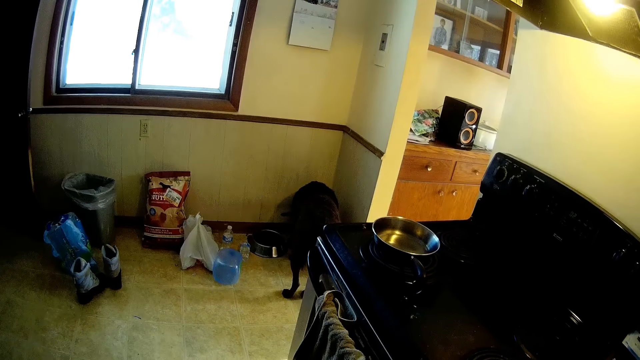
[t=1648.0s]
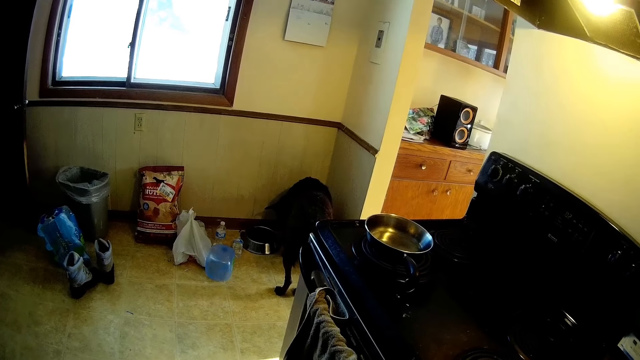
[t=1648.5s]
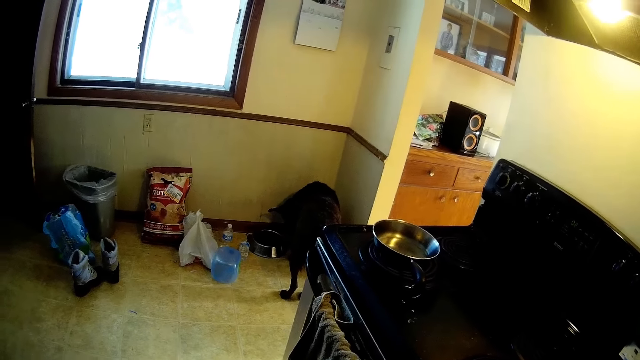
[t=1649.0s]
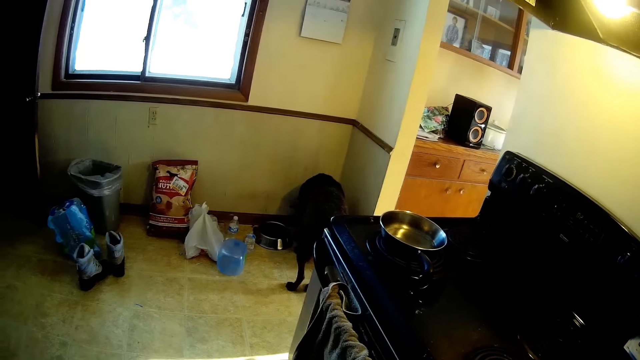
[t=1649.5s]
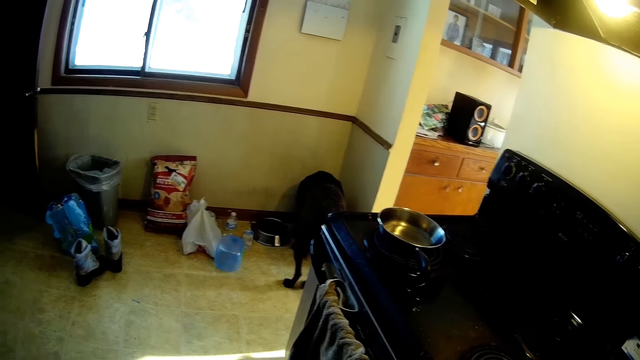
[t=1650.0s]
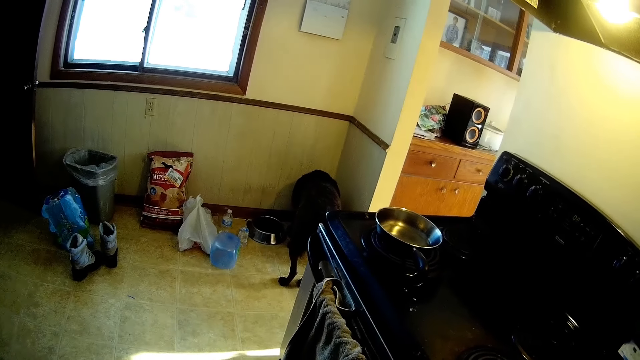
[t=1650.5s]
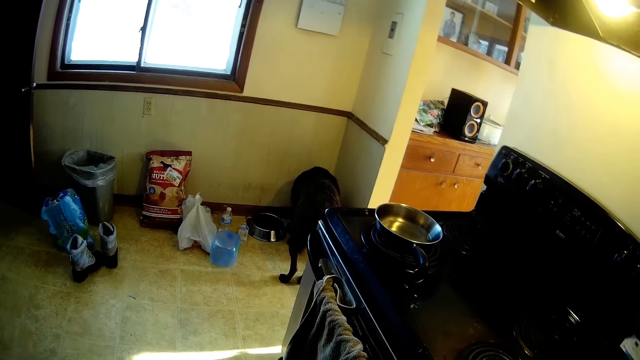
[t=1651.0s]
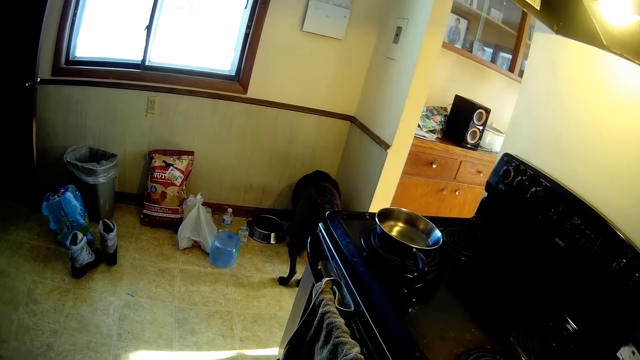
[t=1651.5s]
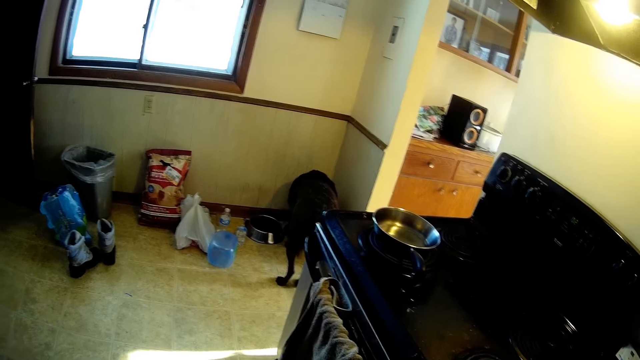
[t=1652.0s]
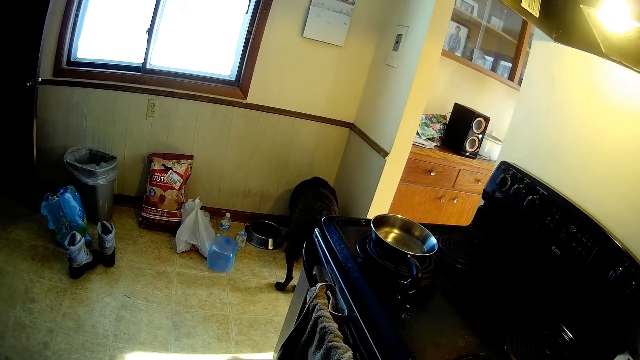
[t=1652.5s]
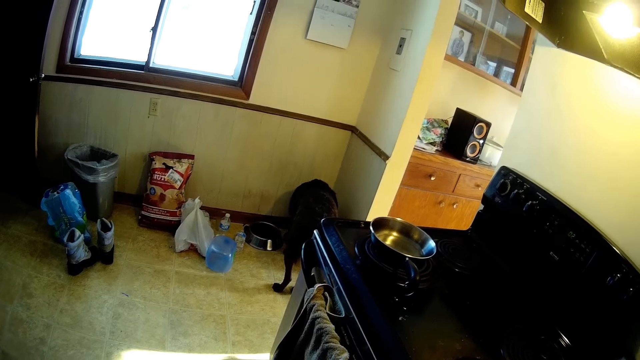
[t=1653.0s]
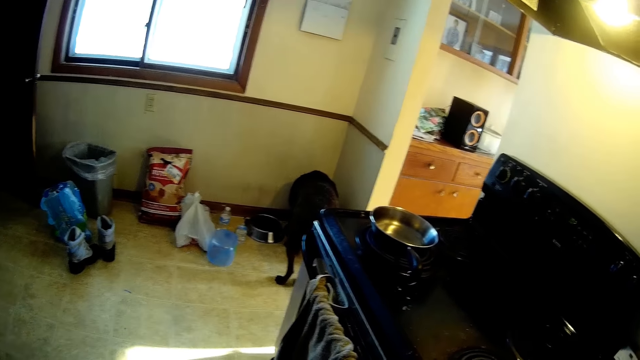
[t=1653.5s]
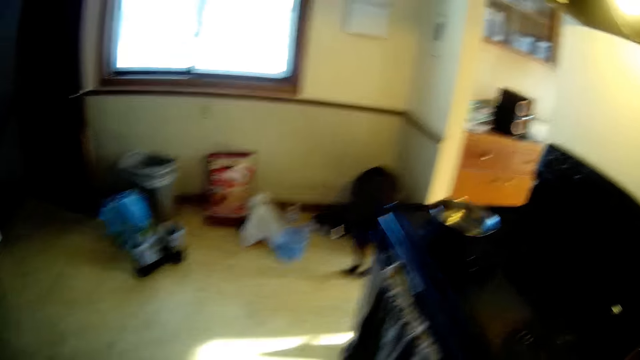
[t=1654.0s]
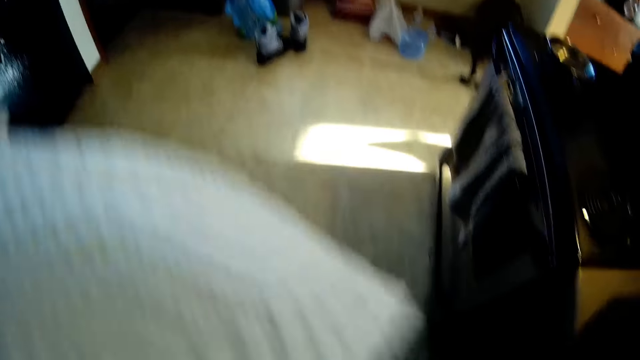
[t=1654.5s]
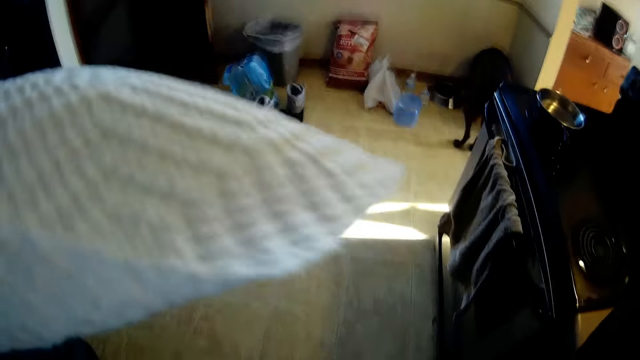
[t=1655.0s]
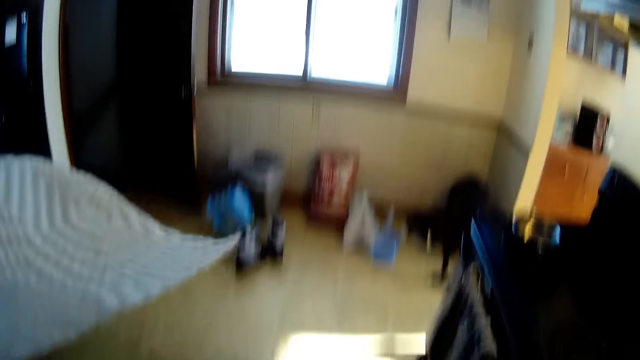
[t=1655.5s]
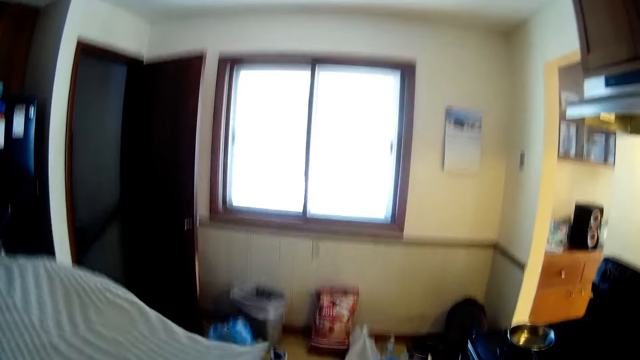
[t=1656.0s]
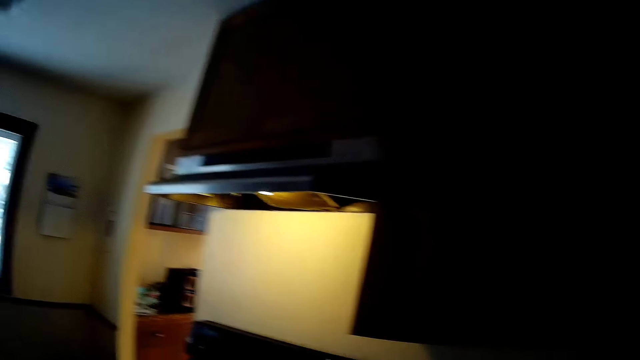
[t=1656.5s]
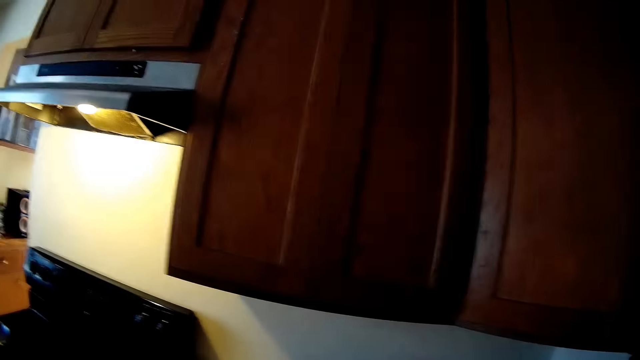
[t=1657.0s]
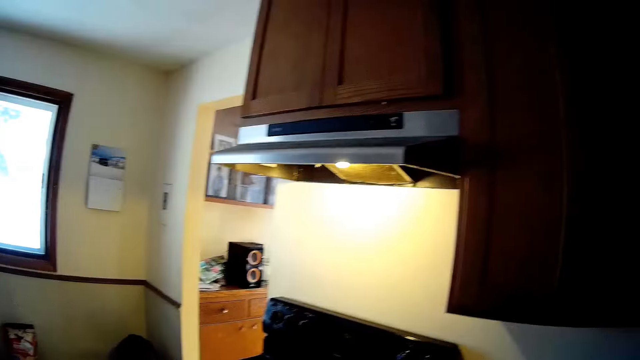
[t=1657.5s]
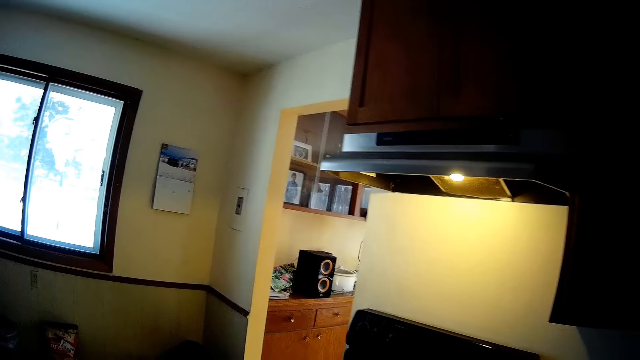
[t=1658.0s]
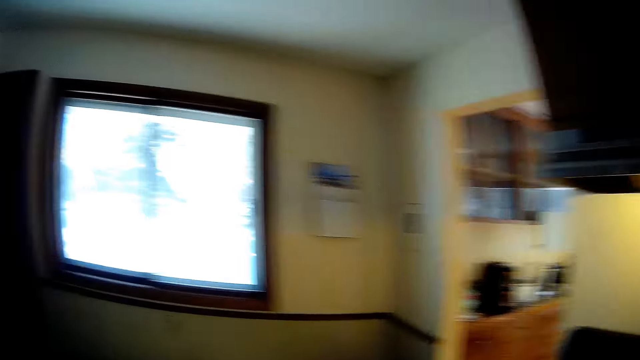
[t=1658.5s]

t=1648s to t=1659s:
The camera wearer looks at the kitchen towel tissue. They turn.

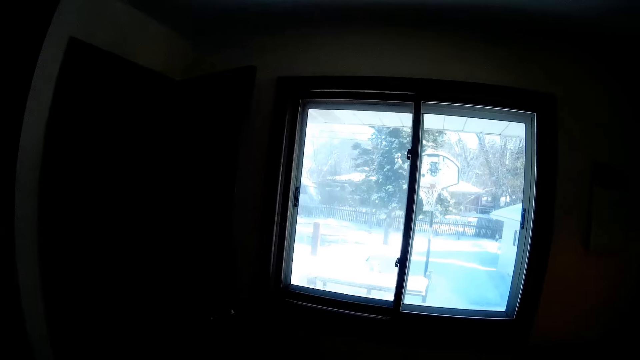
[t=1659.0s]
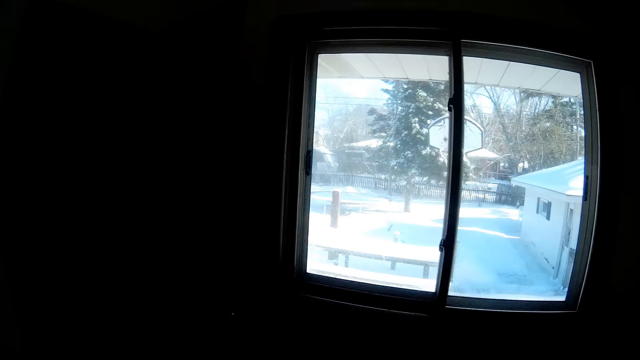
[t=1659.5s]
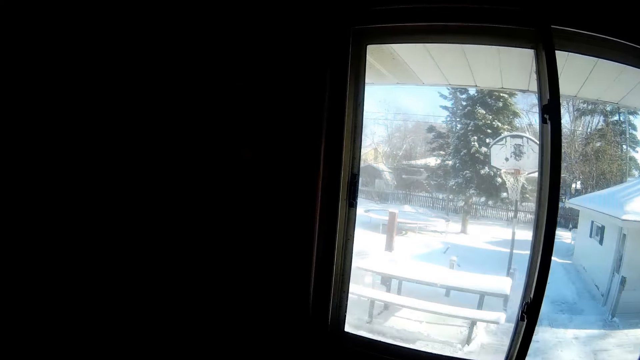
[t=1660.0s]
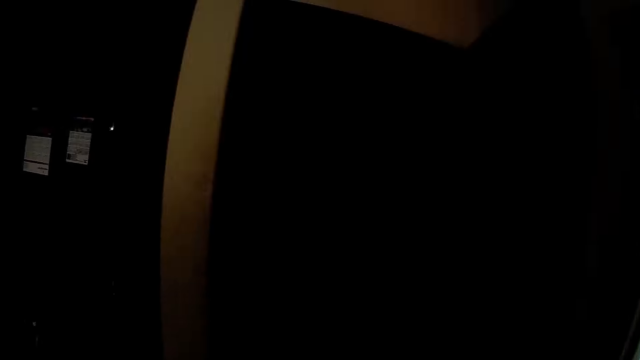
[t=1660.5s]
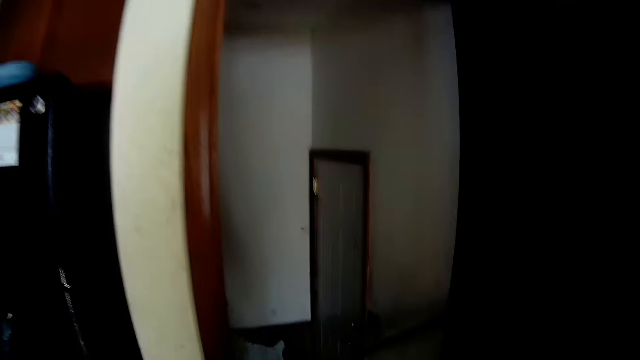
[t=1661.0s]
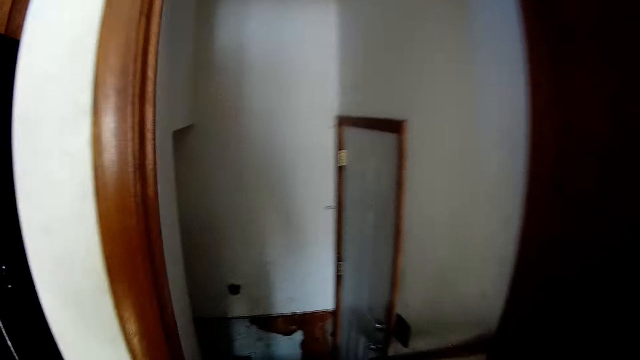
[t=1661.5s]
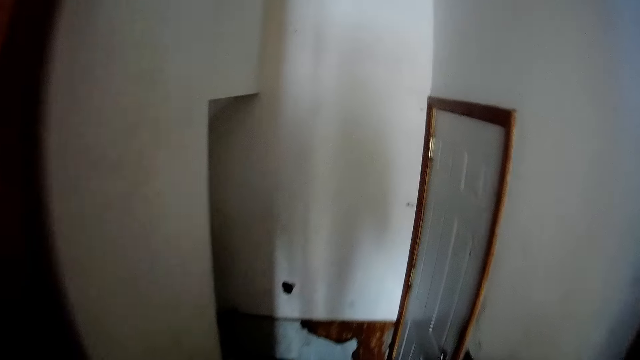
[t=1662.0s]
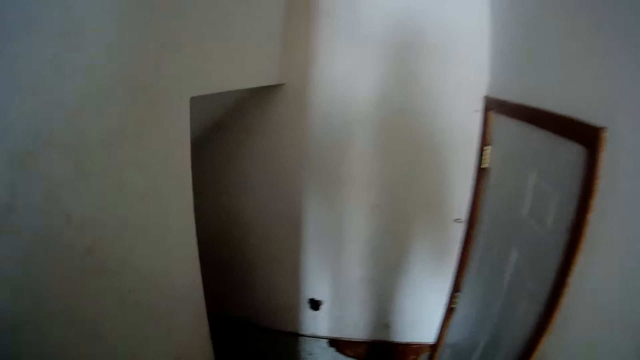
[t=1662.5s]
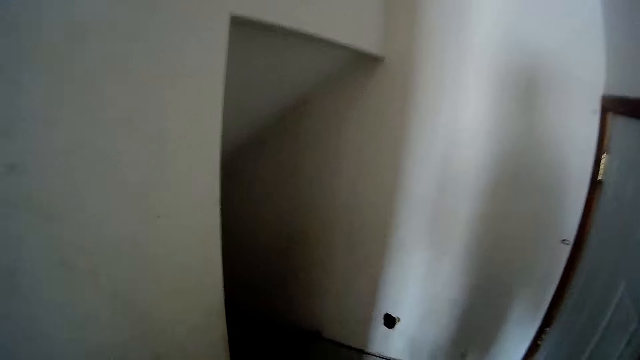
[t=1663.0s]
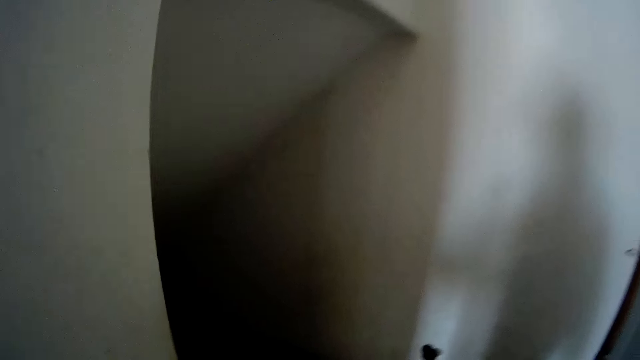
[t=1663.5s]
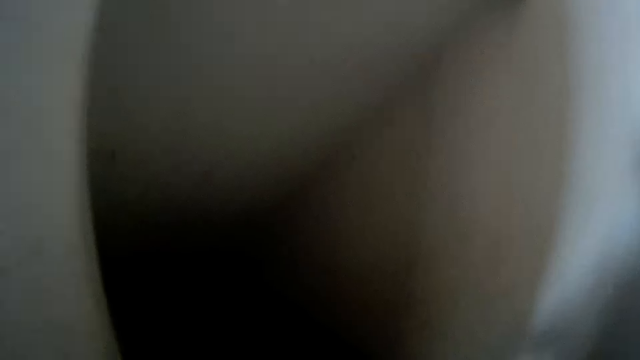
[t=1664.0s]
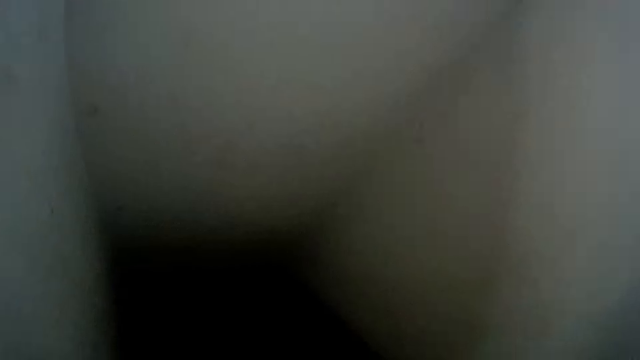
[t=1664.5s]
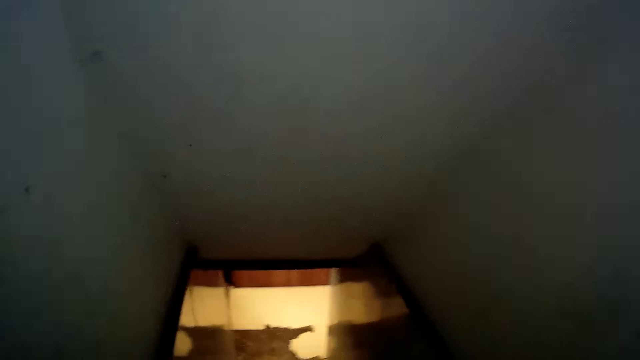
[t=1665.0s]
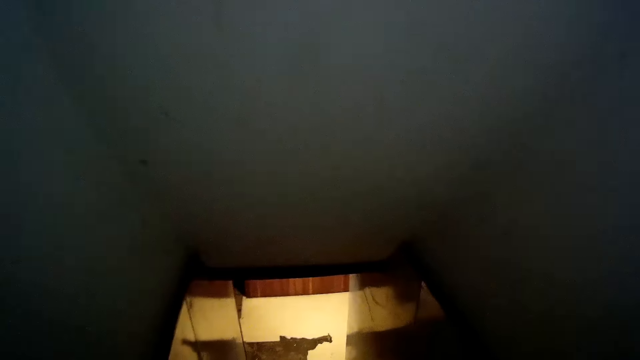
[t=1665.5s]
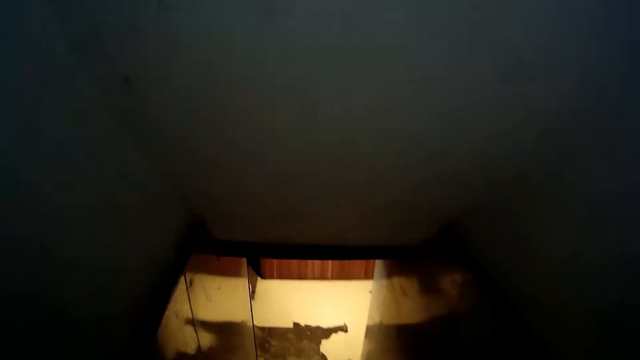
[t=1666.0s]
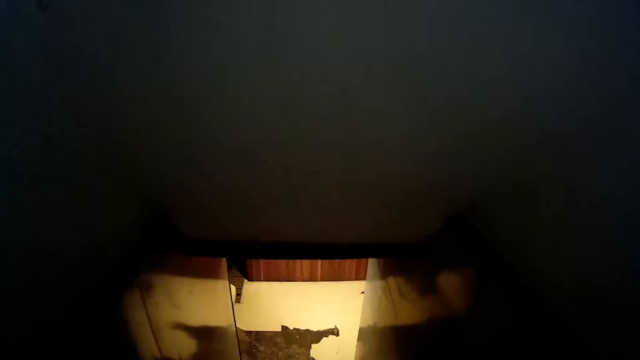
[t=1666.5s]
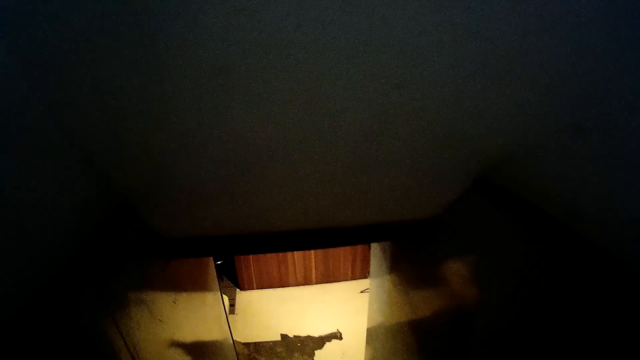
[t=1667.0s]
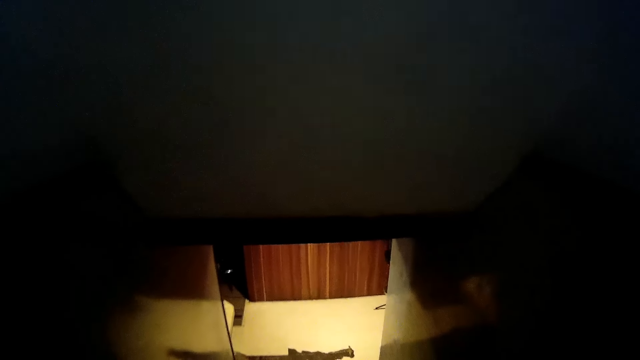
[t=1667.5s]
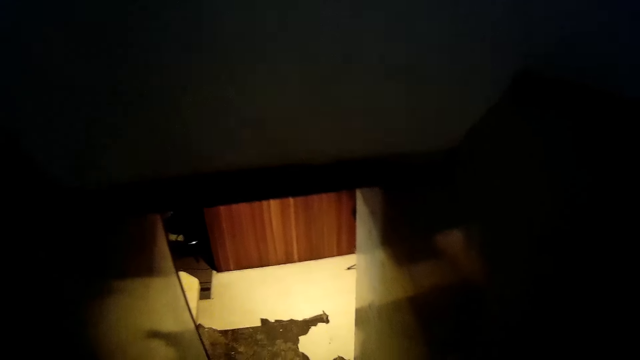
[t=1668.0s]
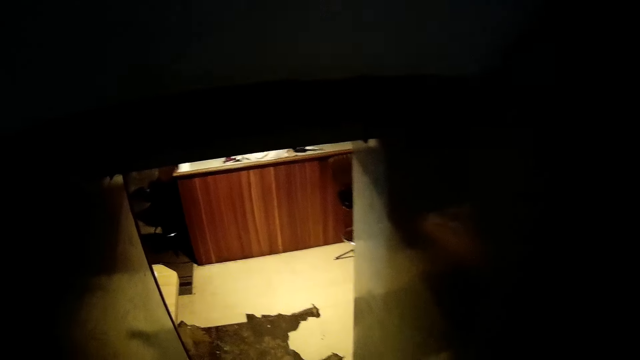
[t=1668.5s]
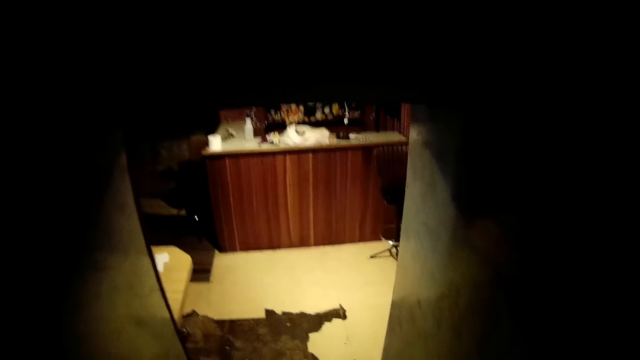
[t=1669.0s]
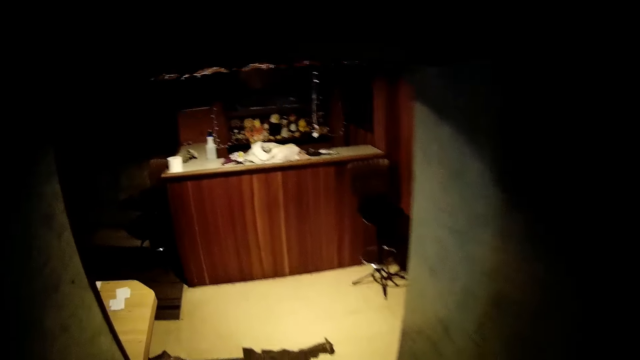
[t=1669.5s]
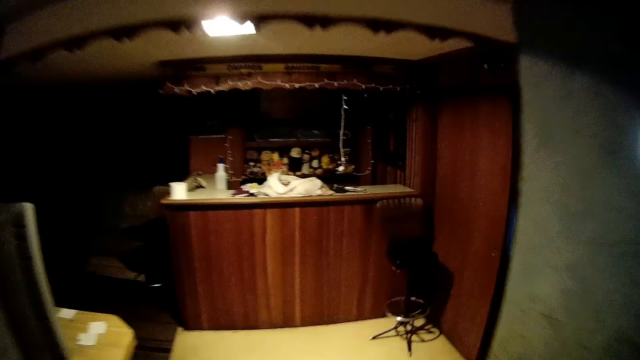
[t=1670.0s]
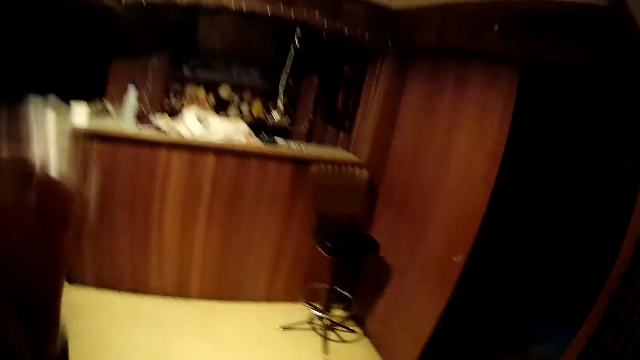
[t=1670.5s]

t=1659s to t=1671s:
The camera wearer walks. They walk down the stairs.
